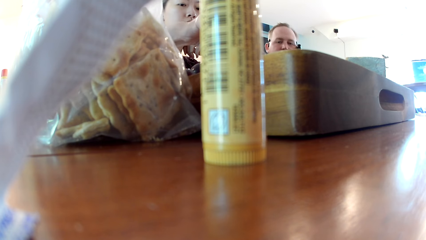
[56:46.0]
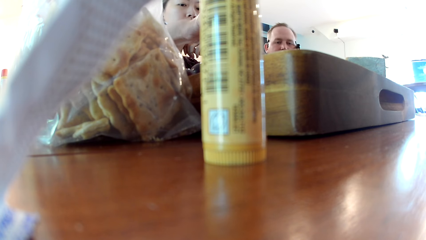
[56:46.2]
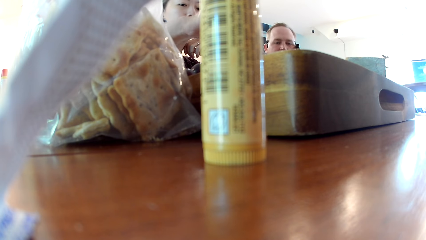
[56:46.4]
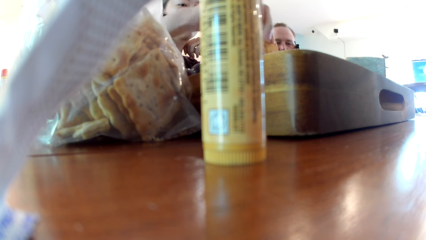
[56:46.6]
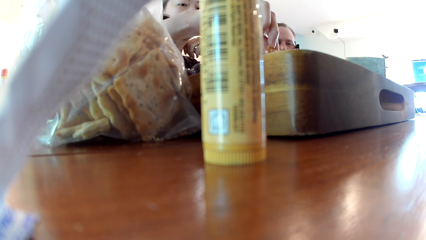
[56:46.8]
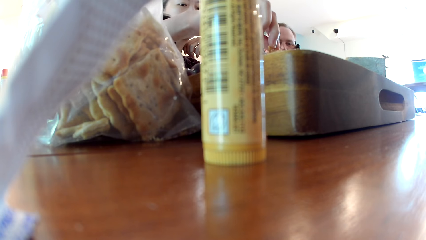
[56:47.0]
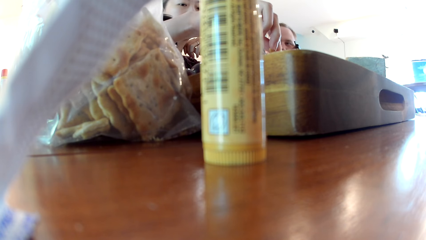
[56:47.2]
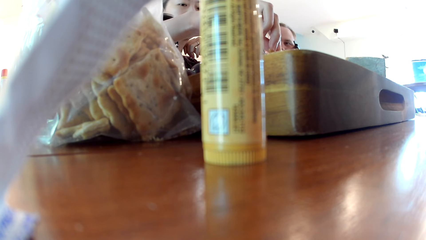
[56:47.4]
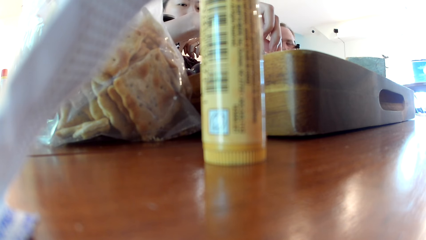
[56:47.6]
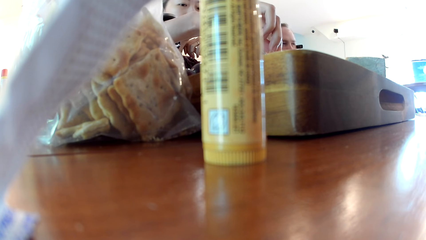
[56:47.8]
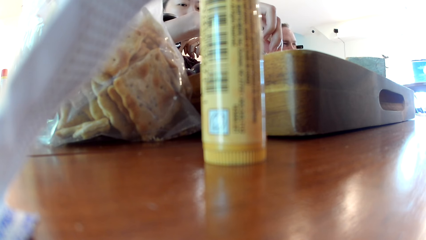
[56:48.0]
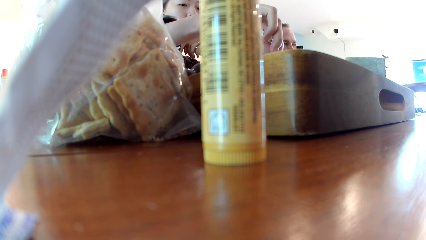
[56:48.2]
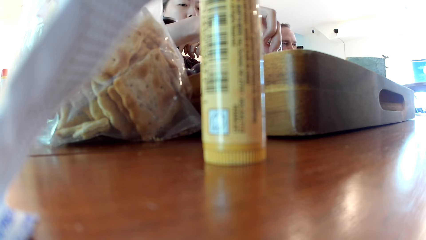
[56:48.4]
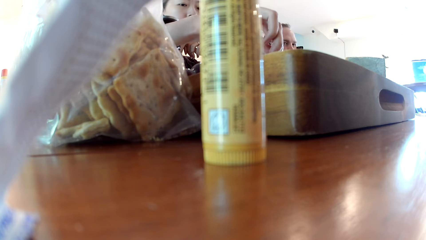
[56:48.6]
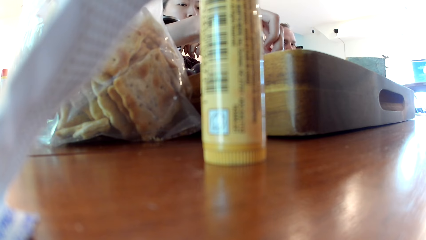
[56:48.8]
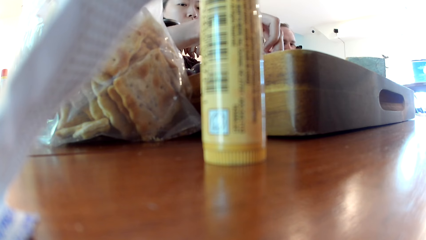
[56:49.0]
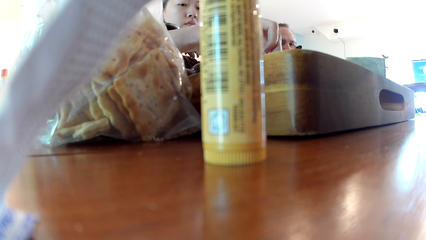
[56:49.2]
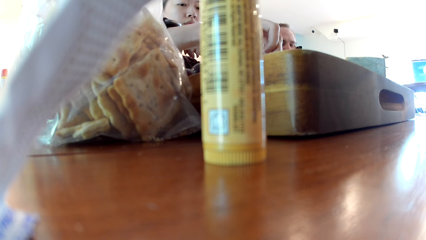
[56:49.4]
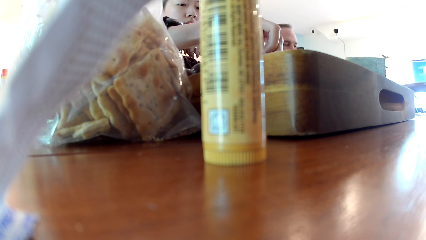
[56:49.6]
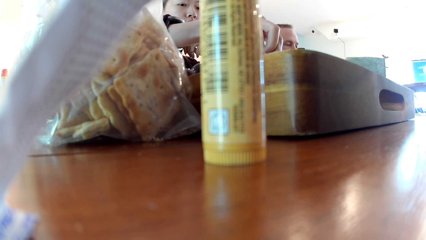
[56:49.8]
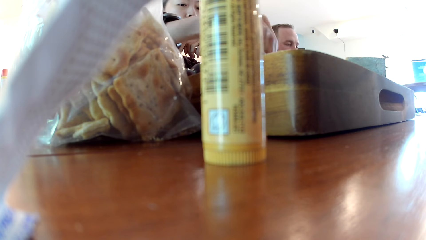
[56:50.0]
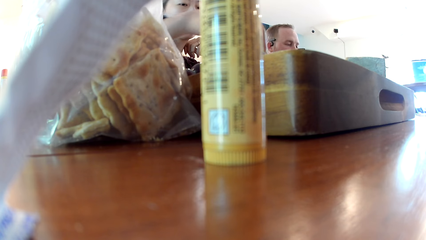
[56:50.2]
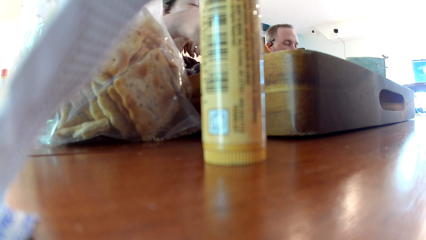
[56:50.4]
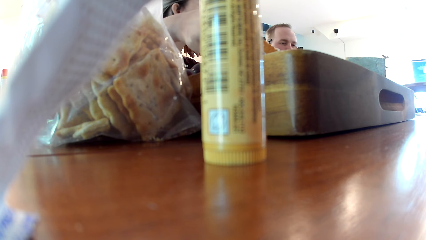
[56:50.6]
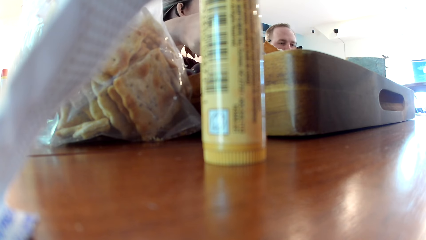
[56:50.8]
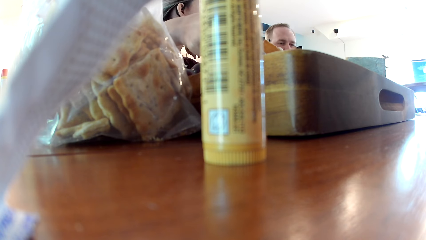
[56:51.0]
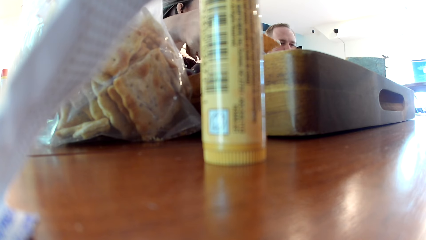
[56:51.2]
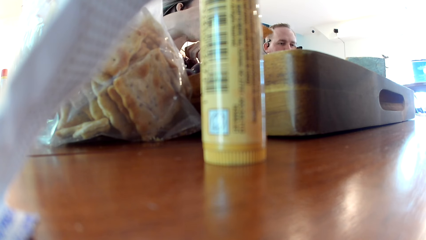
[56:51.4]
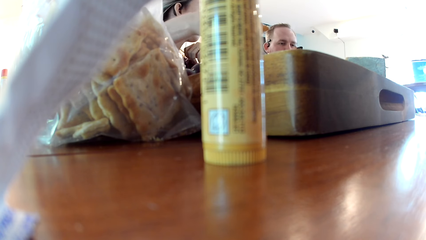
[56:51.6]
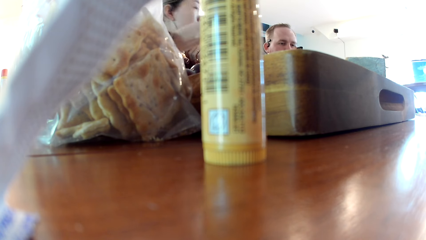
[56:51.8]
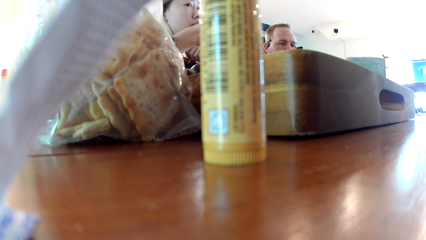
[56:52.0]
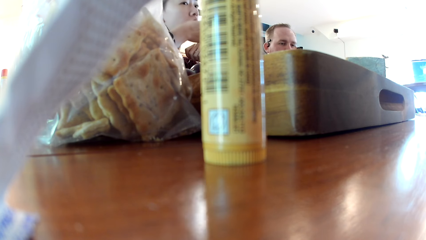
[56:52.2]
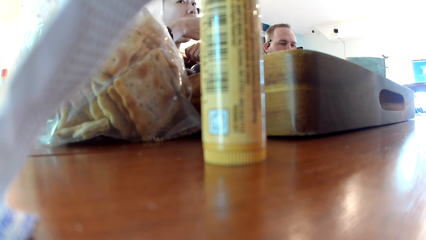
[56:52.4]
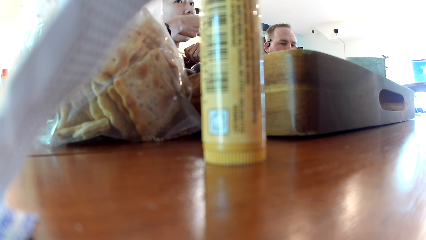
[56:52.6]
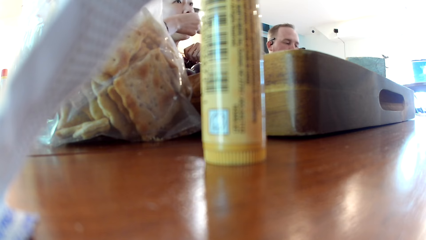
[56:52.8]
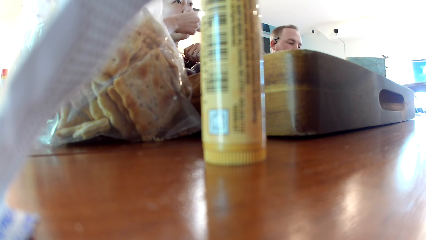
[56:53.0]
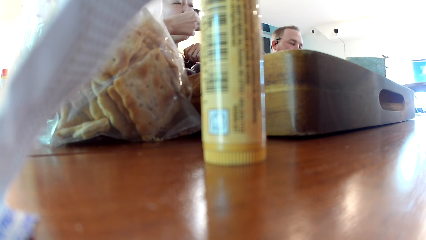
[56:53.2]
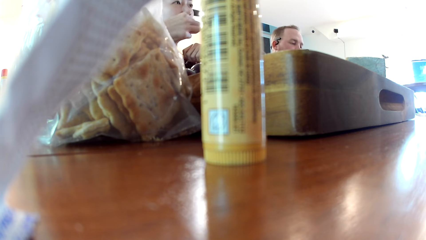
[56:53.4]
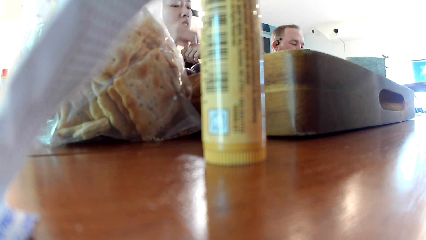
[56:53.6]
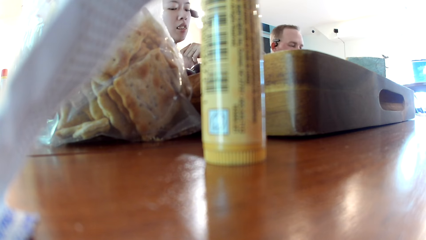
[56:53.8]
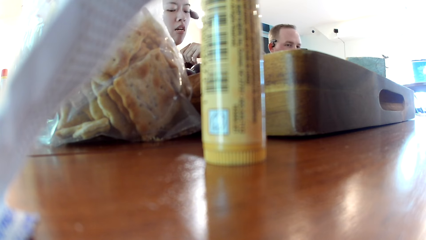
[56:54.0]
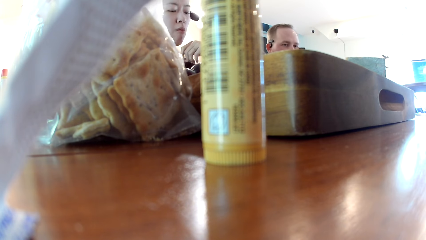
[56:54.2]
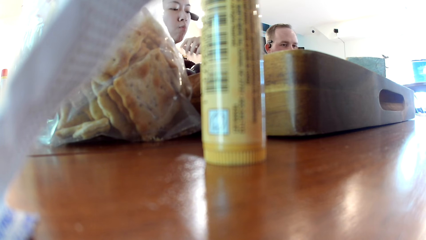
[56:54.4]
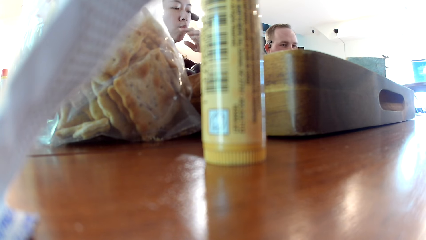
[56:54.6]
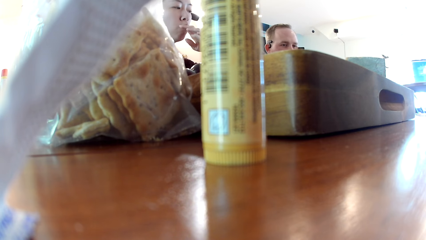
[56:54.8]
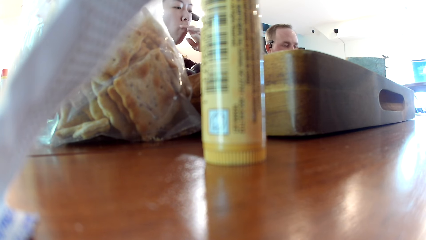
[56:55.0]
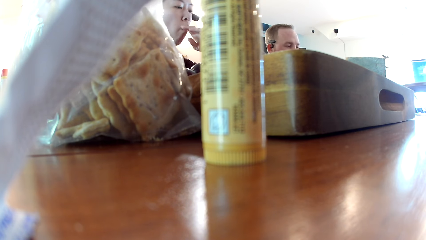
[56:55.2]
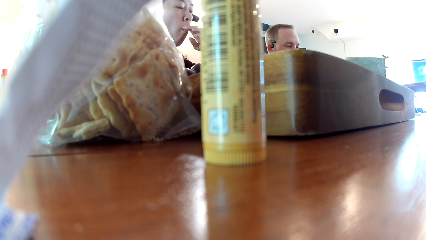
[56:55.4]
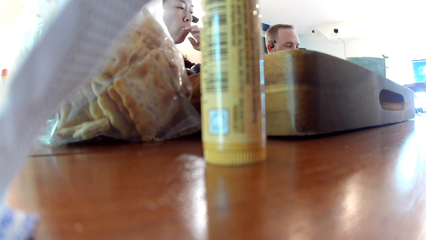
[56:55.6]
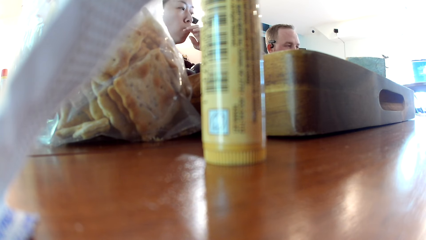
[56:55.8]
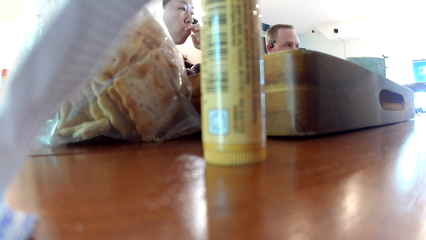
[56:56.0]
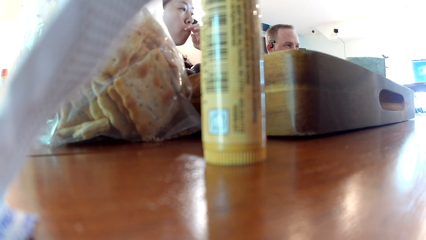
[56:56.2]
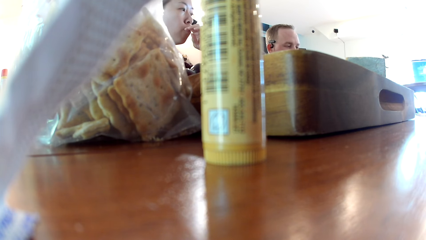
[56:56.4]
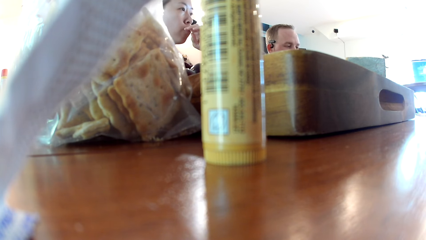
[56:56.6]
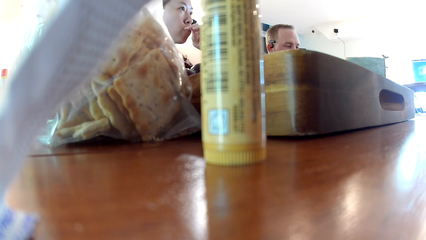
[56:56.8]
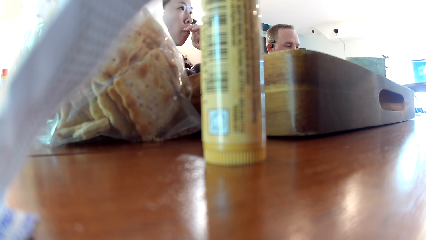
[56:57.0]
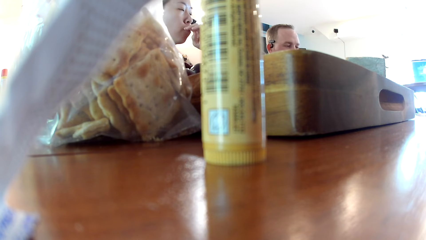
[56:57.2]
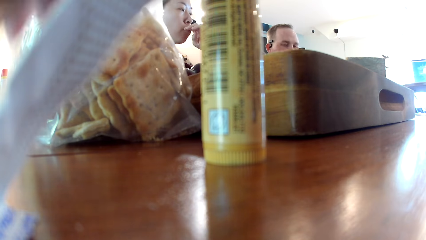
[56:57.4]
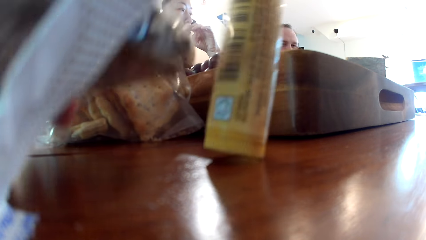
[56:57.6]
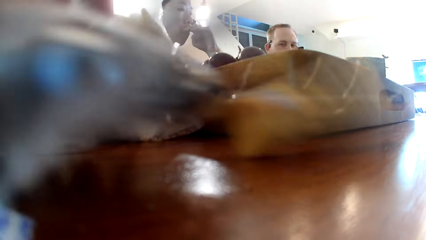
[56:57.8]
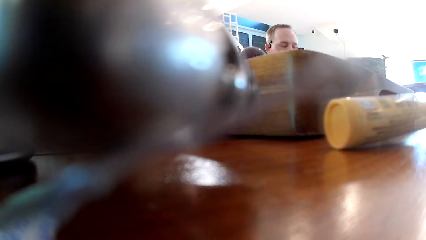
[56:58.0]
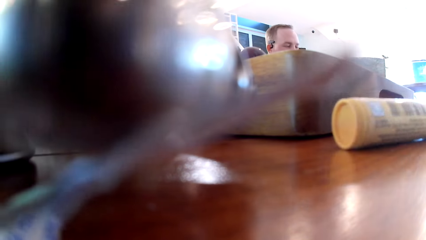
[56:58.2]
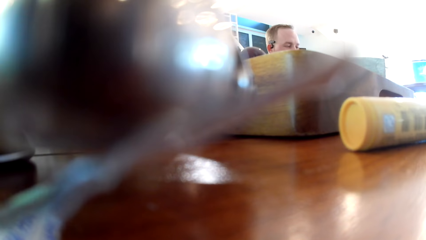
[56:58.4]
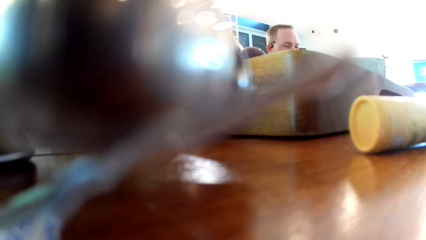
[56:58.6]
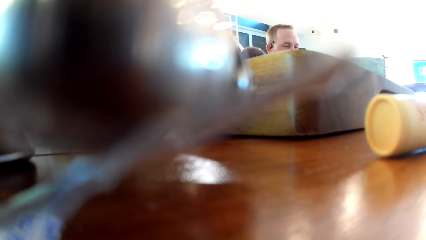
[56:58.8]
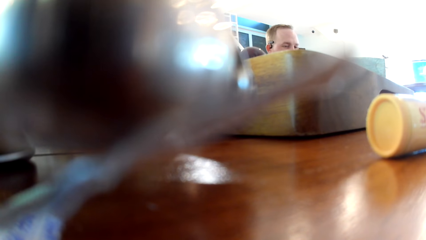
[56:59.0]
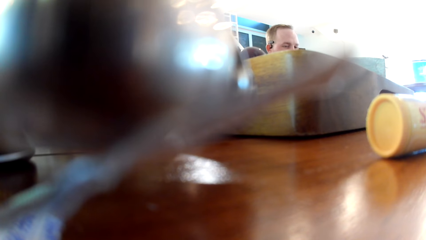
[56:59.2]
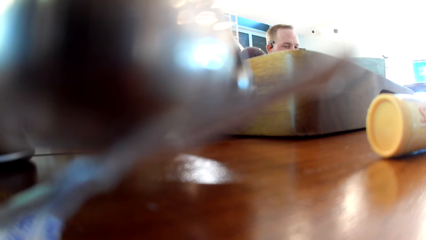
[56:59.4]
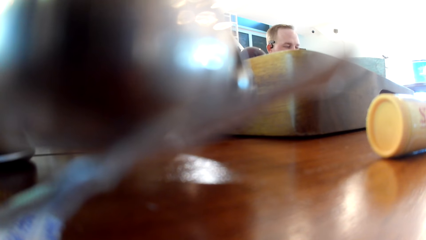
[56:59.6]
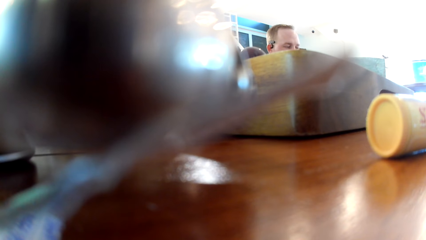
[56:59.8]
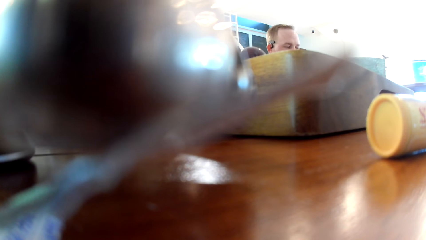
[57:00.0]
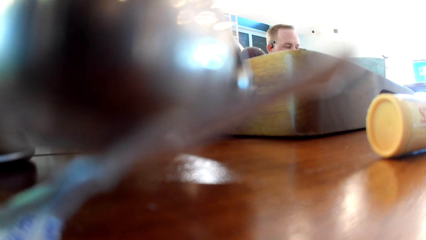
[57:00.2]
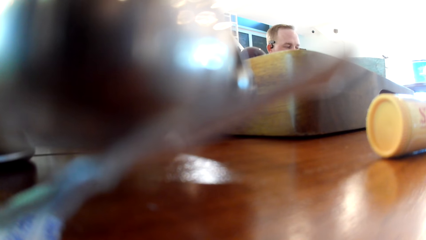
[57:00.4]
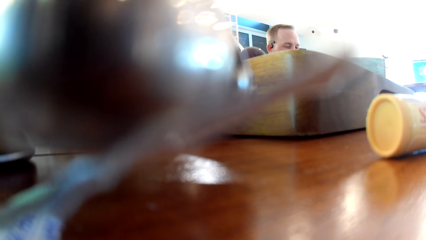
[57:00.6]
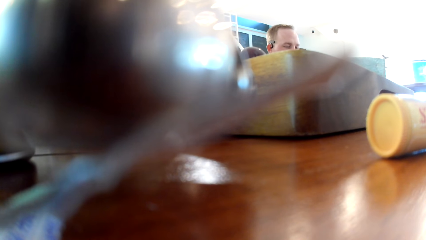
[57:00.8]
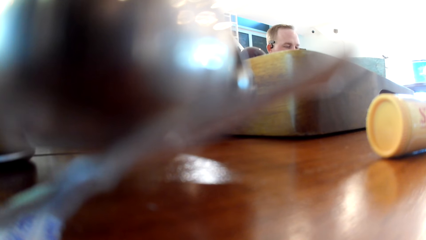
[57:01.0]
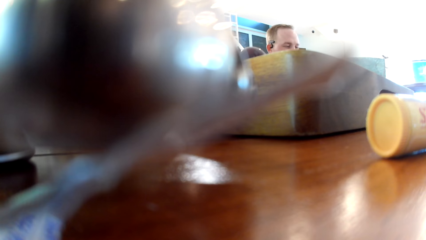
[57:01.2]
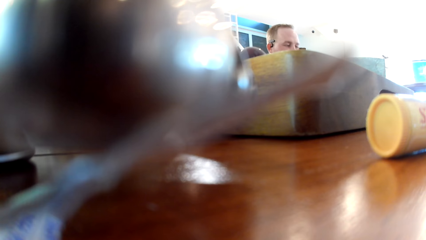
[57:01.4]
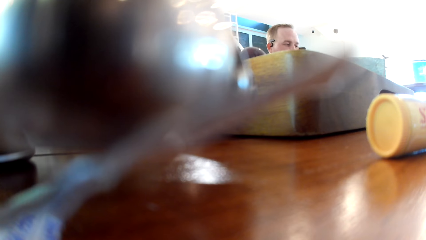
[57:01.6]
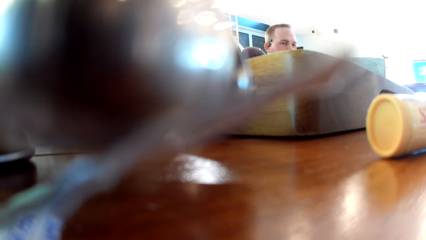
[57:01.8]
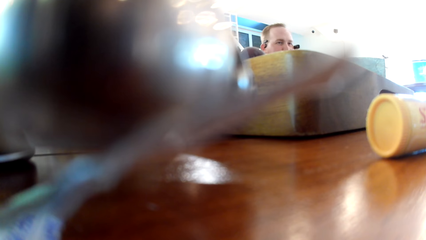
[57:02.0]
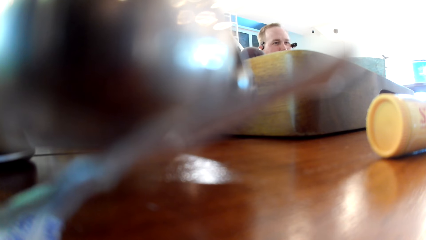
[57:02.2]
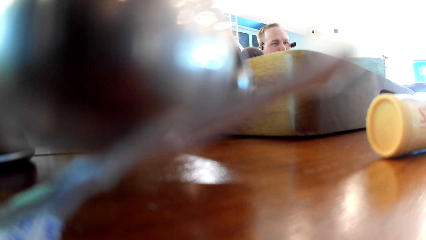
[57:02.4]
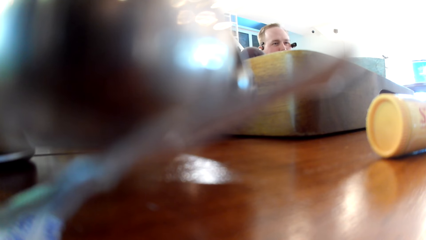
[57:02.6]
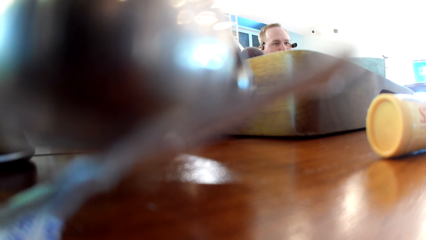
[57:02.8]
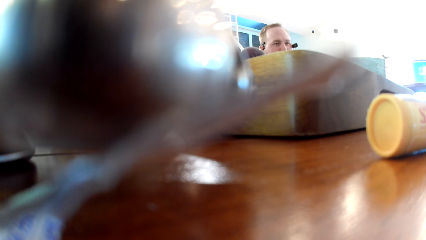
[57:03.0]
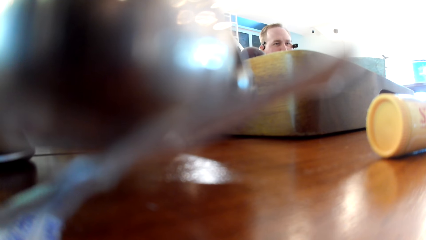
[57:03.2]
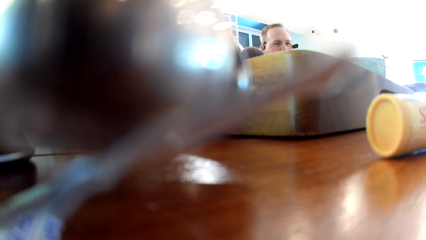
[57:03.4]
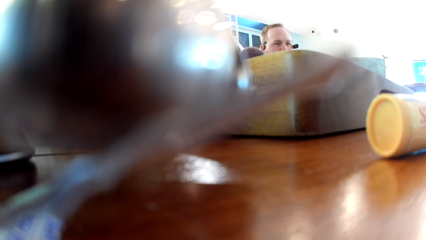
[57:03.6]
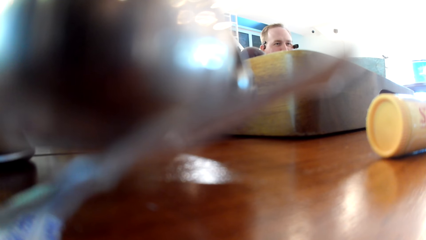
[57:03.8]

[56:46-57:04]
A woman dips the snack in the sauce. The woman eats the cracker in her right hand. The camera wearer knocks down the medicine container with the phone in her left hand.
